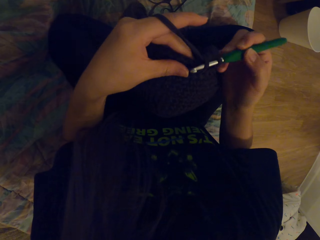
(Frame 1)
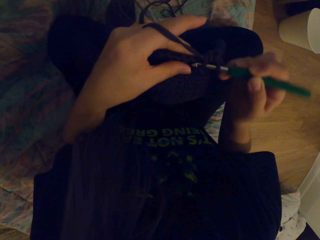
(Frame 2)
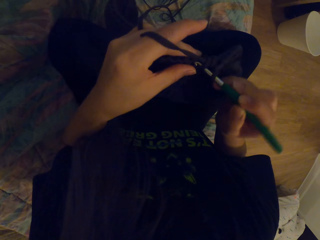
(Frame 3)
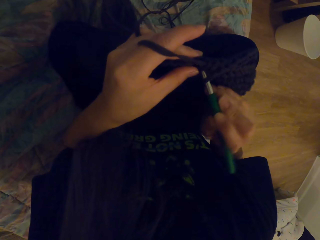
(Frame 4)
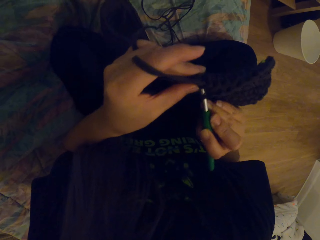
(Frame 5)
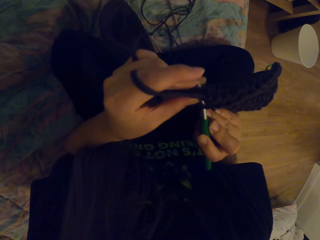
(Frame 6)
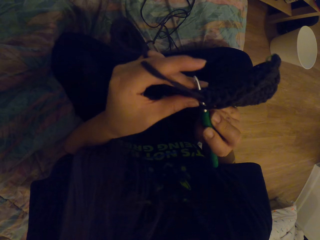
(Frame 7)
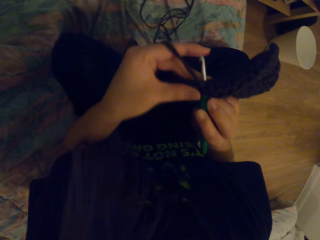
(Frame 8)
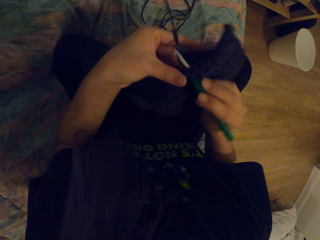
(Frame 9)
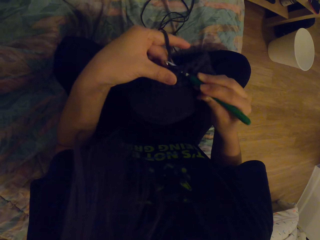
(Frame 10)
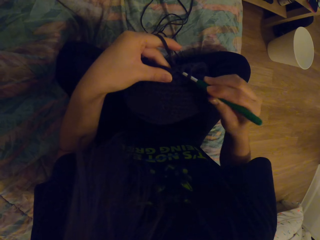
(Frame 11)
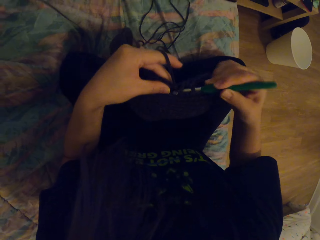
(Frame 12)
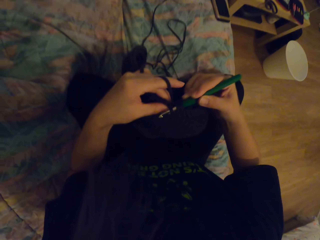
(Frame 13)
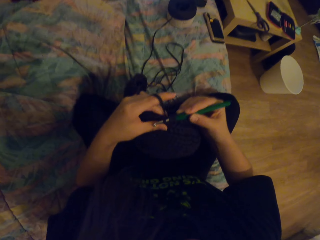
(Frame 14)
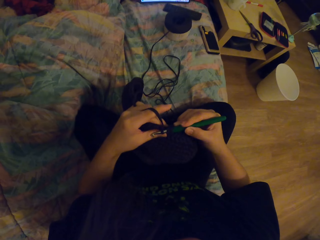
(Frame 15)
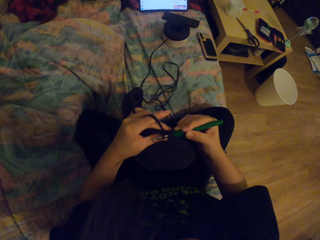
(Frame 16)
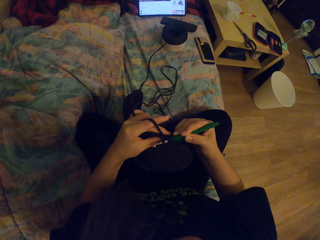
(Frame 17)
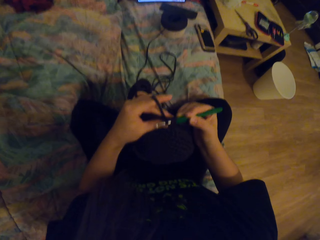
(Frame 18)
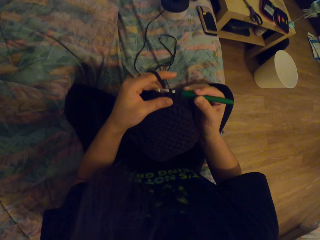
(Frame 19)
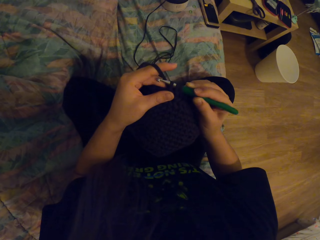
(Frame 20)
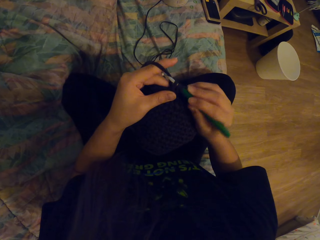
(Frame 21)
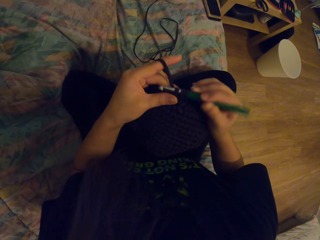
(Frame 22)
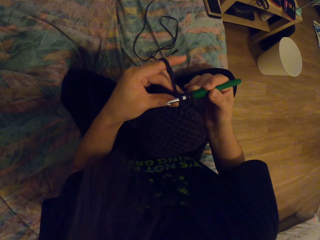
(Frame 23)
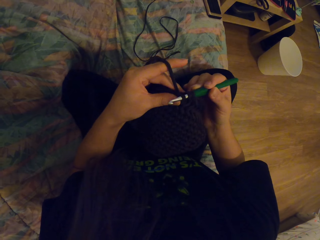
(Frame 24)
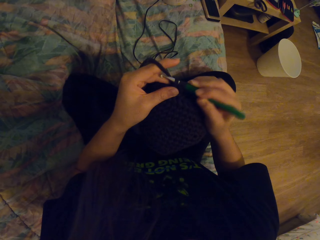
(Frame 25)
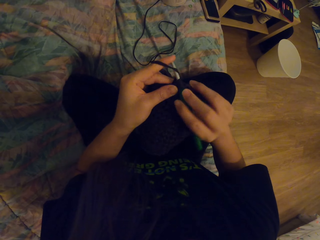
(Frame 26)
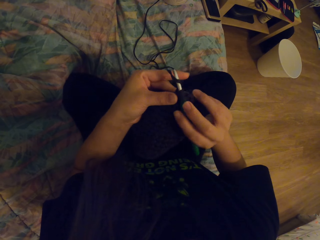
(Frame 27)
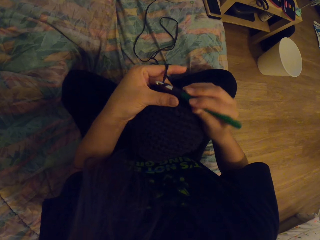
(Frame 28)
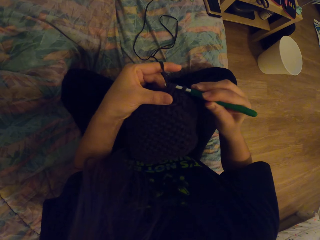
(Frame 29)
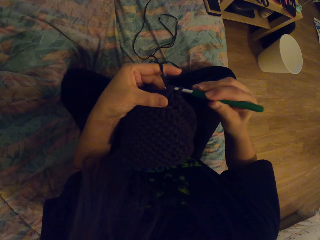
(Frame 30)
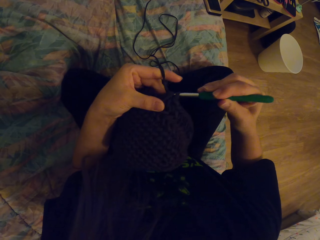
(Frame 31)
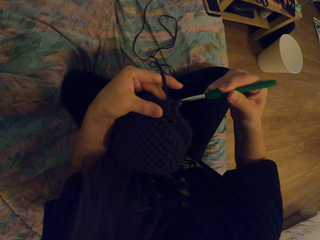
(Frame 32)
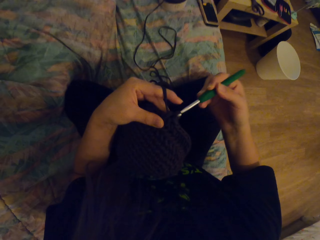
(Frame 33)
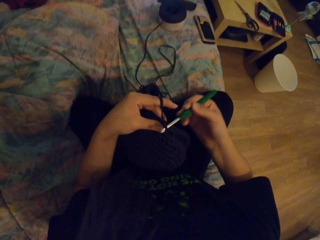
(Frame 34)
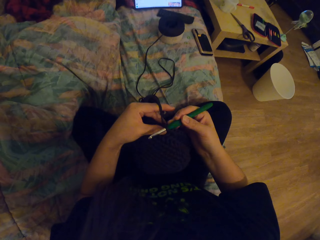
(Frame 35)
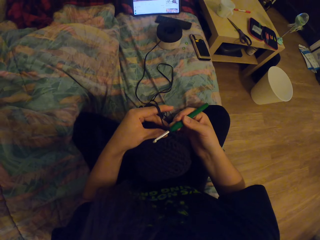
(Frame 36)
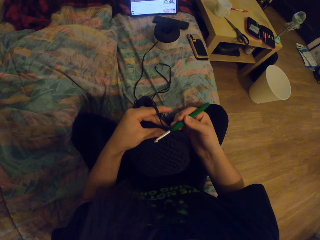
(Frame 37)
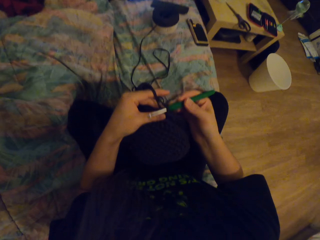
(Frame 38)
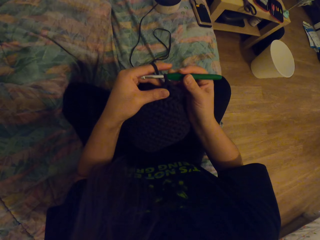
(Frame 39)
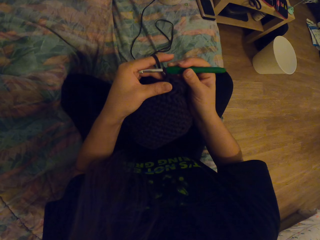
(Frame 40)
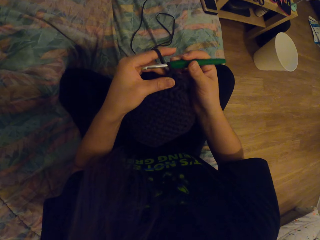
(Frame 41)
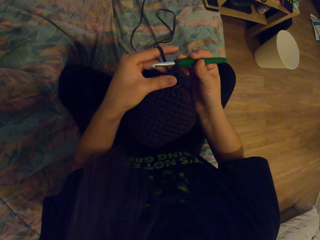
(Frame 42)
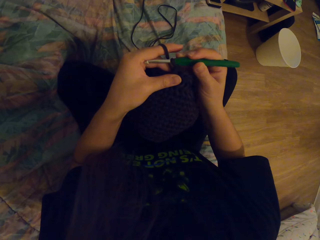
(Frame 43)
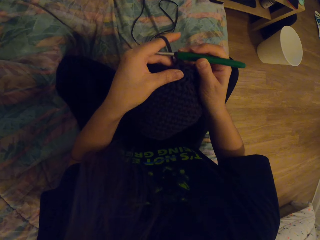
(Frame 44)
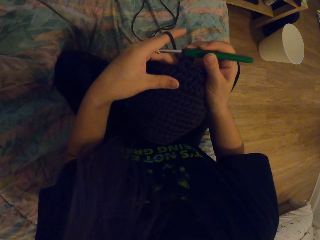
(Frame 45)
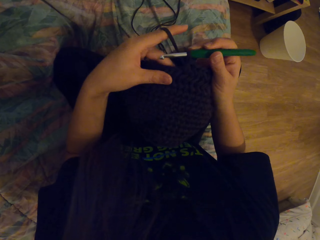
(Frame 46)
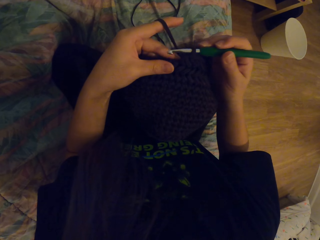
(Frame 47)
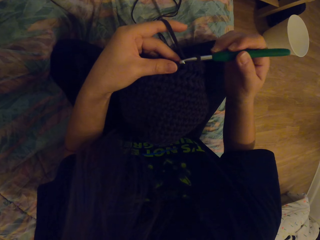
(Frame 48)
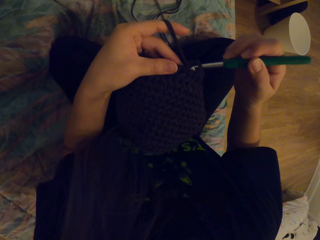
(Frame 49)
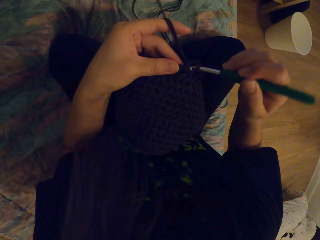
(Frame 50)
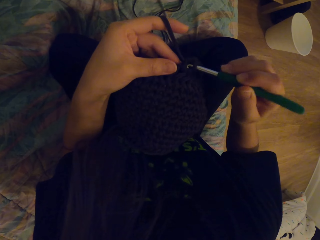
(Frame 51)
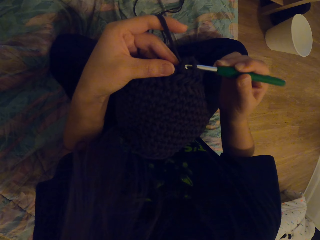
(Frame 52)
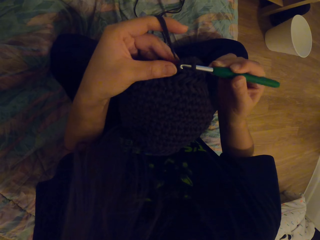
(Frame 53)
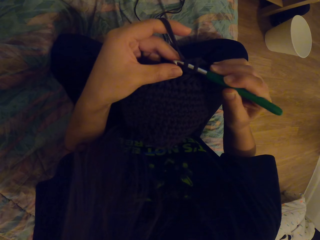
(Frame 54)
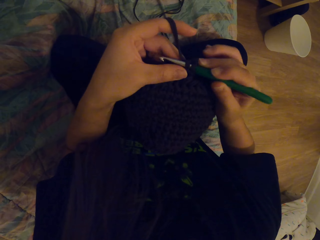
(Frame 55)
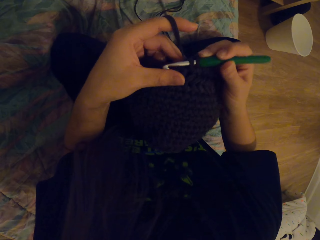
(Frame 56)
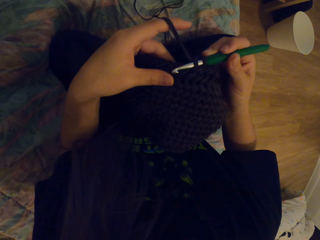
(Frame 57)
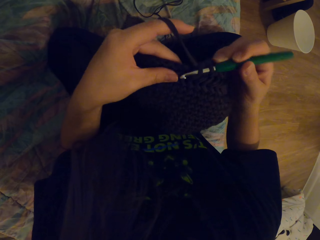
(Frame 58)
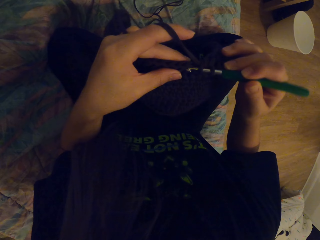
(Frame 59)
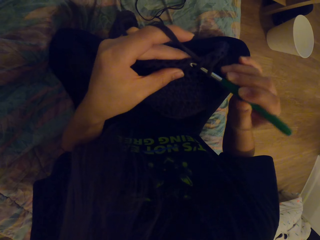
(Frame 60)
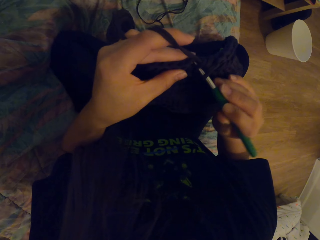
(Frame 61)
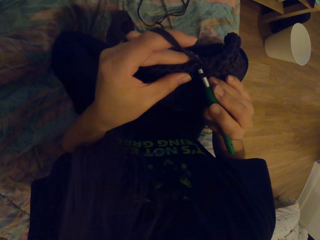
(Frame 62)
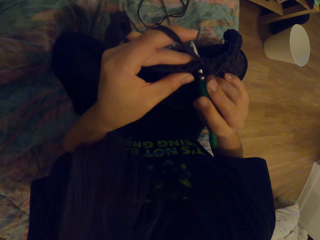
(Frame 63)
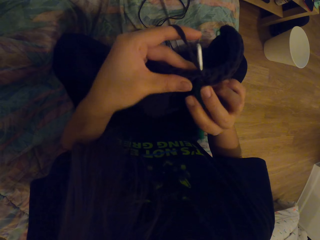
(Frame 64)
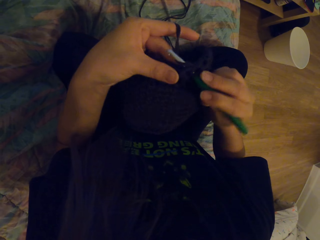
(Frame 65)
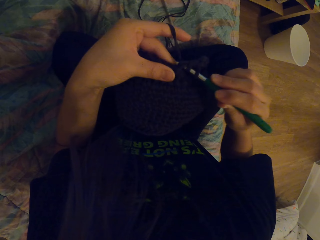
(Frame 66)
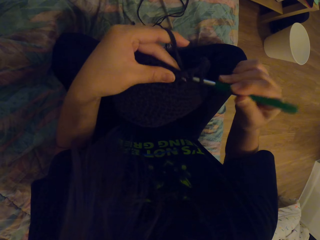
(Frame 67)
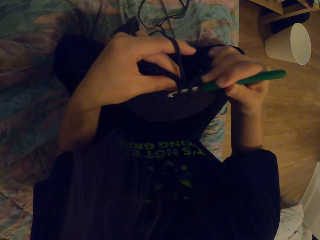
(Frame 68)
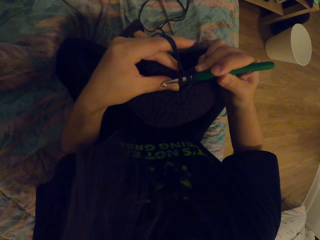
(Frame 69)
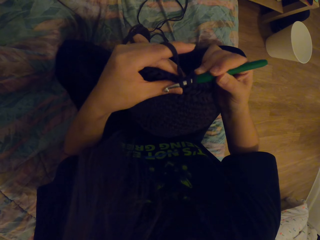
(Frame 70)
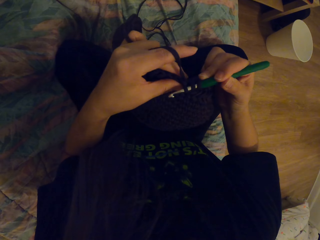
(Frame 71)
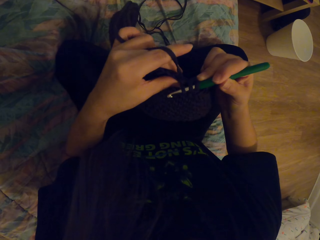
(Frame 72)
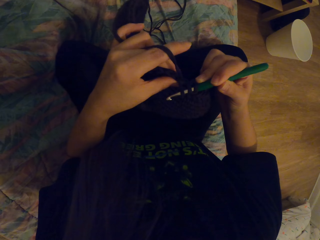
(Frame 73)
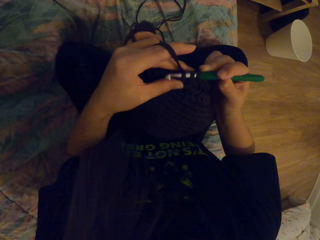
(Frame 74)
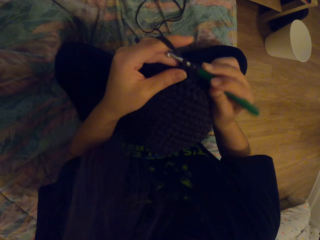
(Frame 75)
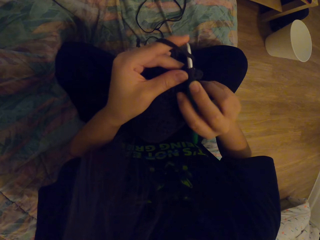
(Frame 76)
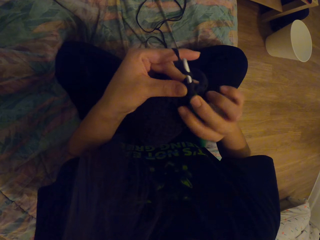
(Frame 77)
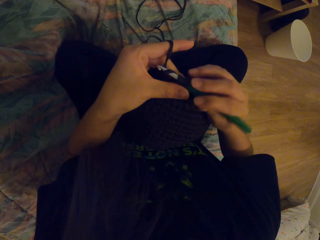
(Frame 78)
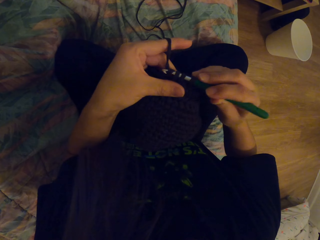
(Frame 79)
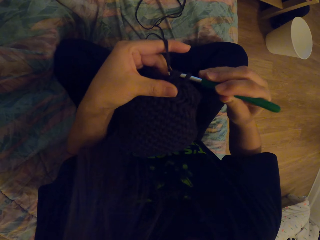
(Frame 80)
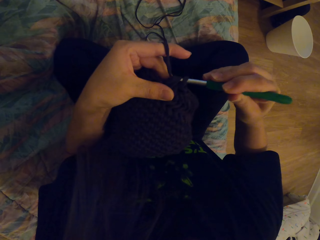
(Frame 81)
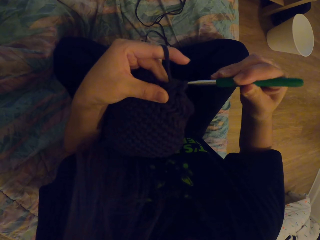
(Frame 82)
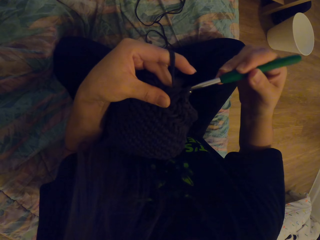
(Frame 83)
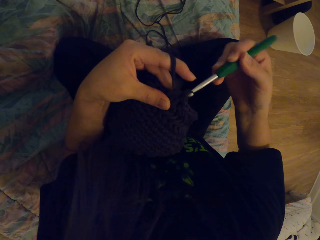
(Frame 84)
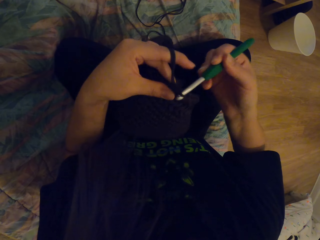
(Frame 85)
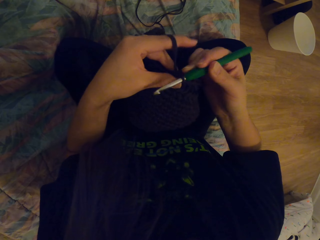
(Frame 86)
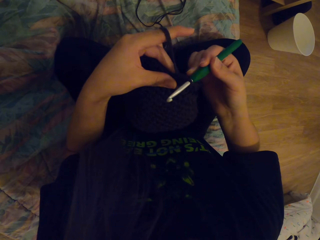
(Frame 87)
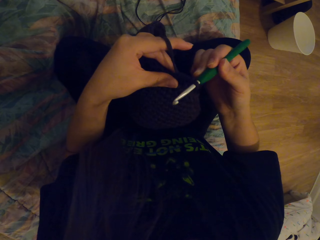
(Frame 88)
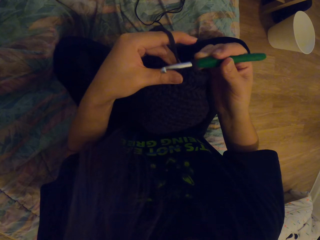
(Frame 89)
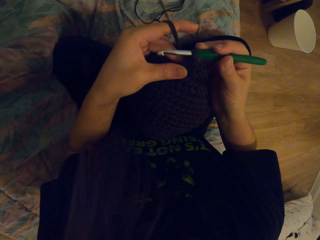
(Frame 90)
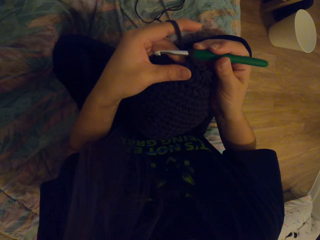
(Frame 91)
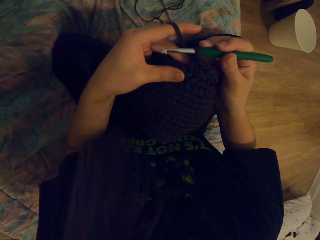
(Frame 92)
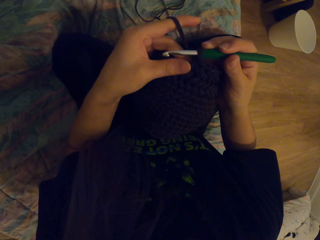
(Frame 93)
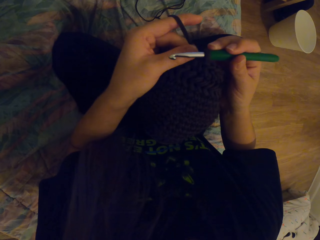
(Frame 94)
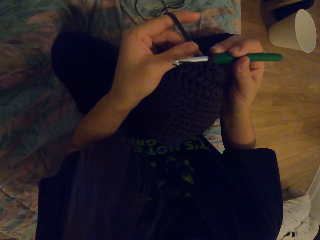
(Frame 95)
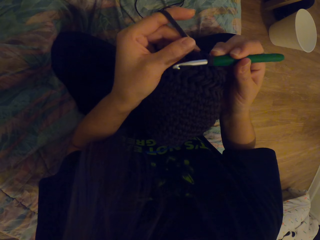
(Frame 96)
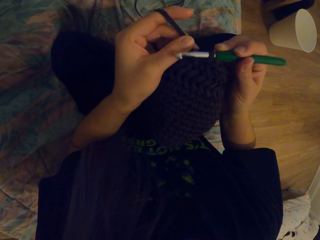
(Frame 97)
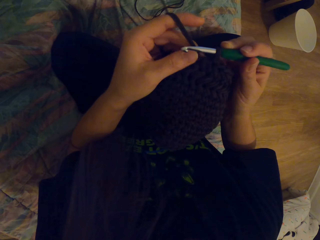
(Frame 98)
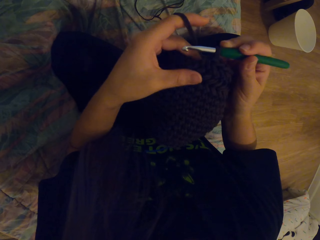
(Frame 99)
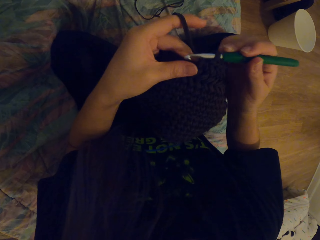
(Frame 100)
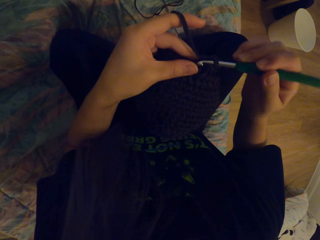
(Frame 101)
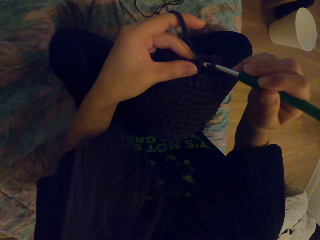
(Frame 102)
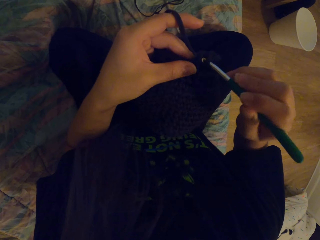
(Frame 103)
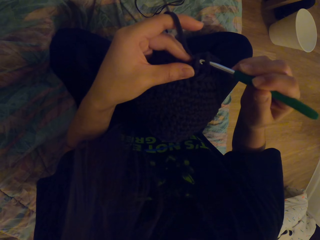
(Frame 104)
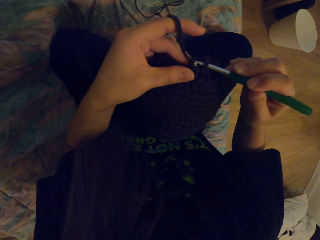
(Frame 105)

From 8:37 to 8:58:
The camera wearer weaves the fabric with the crochet. They tighten the fabric. They weave the fabric with the crochet.
